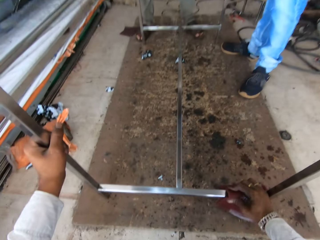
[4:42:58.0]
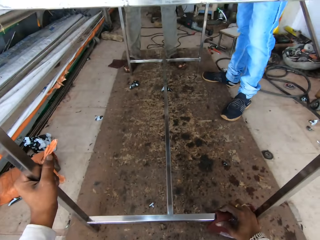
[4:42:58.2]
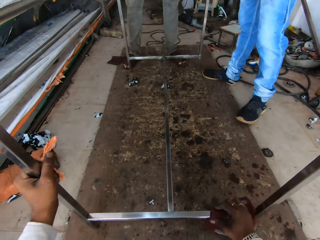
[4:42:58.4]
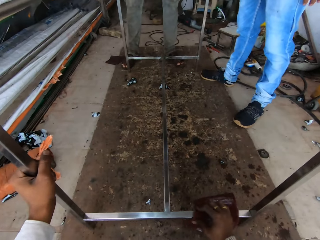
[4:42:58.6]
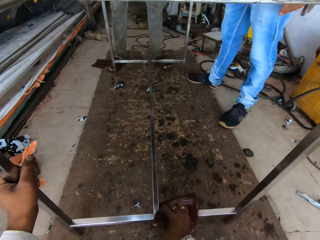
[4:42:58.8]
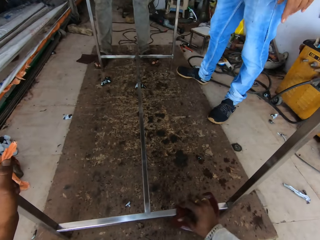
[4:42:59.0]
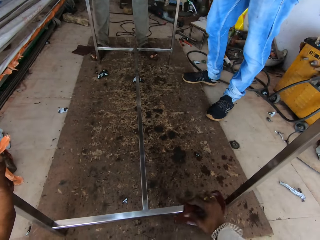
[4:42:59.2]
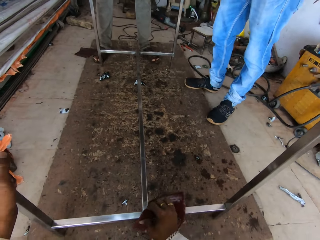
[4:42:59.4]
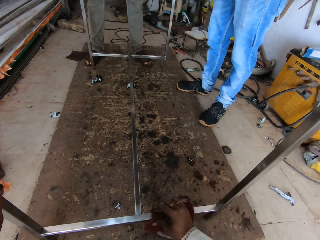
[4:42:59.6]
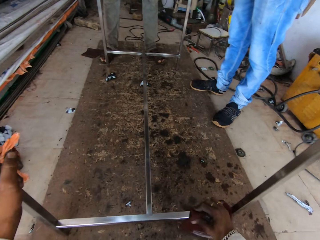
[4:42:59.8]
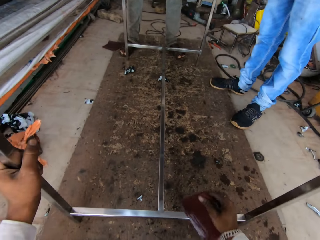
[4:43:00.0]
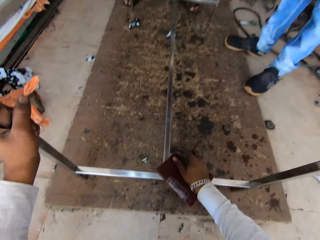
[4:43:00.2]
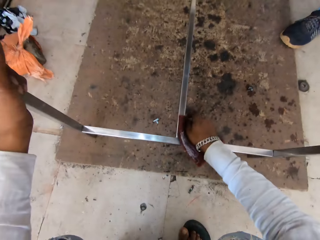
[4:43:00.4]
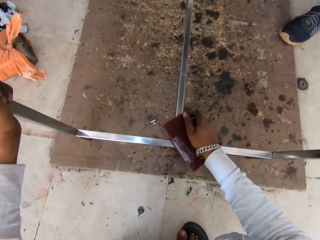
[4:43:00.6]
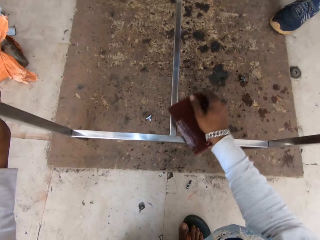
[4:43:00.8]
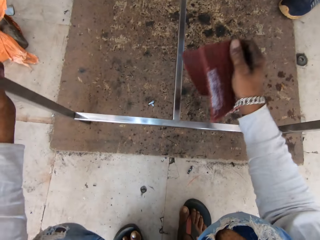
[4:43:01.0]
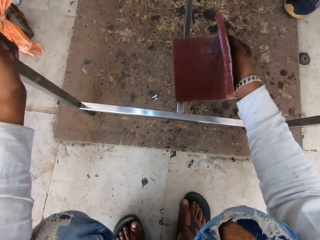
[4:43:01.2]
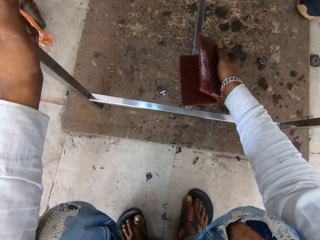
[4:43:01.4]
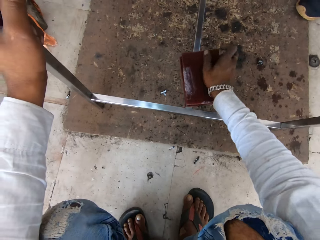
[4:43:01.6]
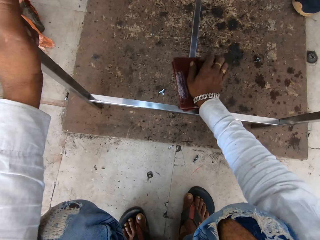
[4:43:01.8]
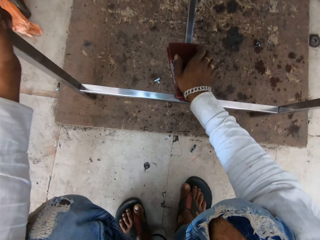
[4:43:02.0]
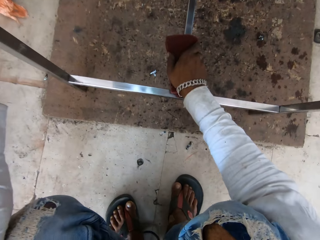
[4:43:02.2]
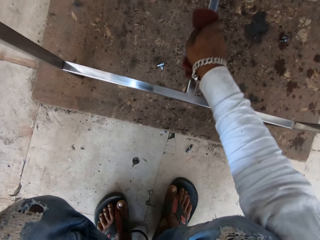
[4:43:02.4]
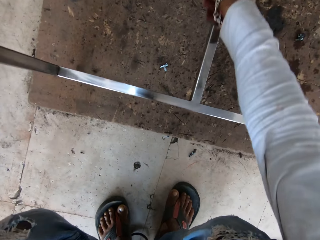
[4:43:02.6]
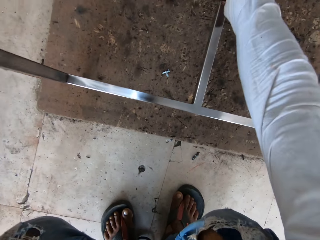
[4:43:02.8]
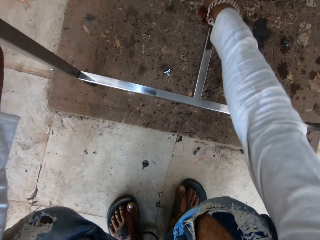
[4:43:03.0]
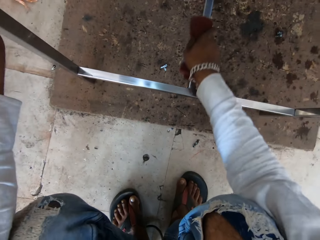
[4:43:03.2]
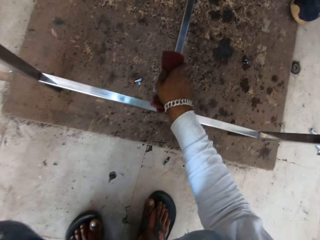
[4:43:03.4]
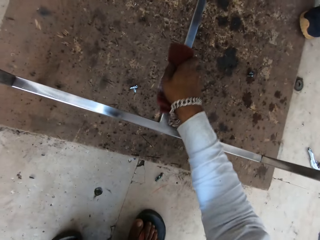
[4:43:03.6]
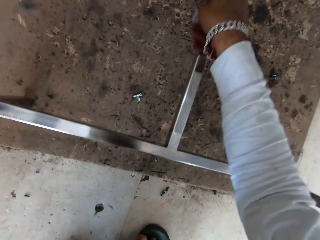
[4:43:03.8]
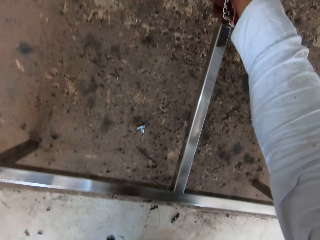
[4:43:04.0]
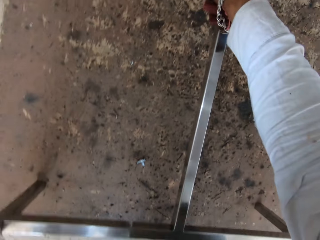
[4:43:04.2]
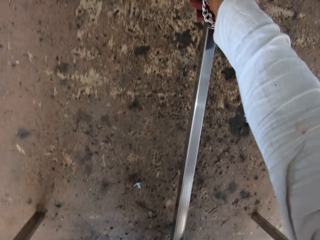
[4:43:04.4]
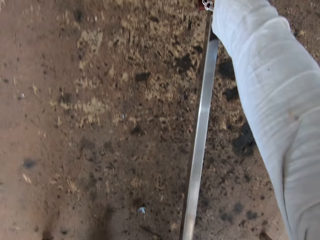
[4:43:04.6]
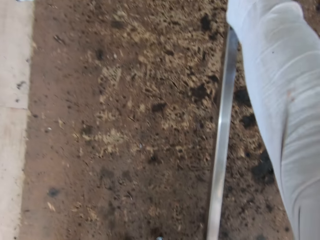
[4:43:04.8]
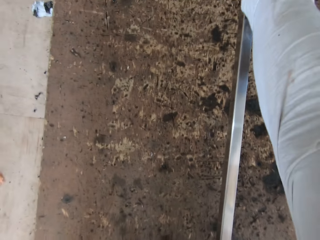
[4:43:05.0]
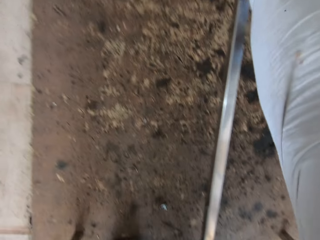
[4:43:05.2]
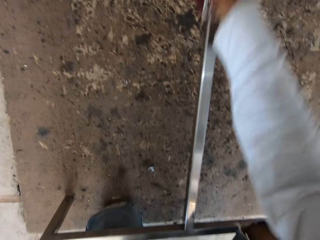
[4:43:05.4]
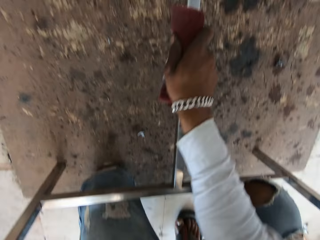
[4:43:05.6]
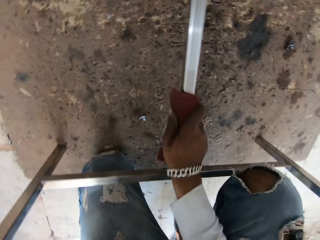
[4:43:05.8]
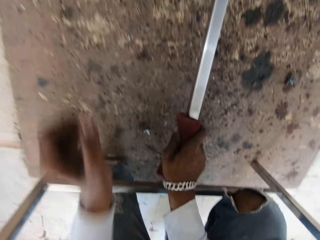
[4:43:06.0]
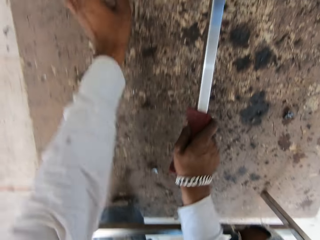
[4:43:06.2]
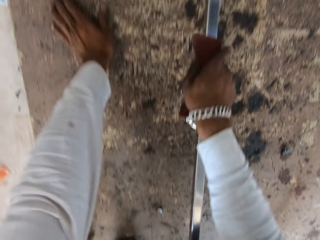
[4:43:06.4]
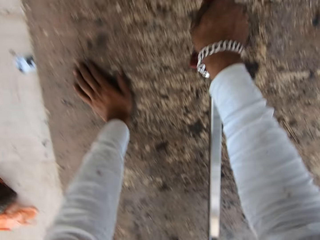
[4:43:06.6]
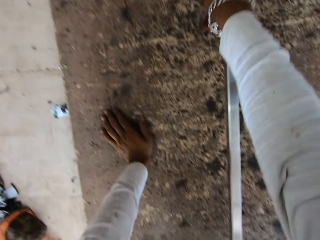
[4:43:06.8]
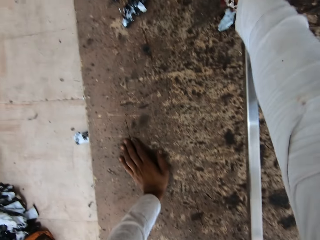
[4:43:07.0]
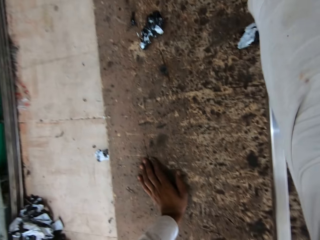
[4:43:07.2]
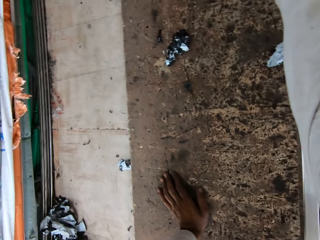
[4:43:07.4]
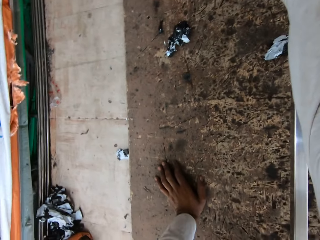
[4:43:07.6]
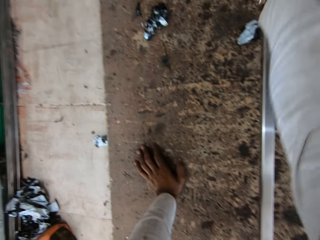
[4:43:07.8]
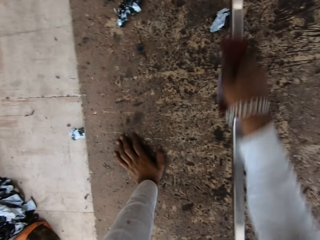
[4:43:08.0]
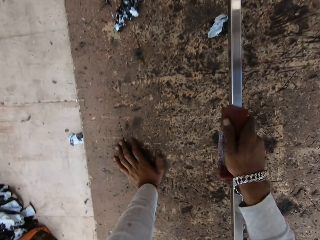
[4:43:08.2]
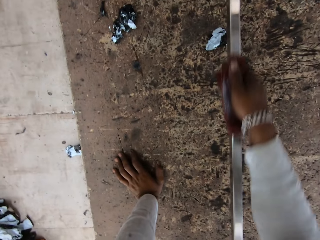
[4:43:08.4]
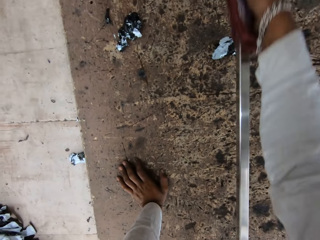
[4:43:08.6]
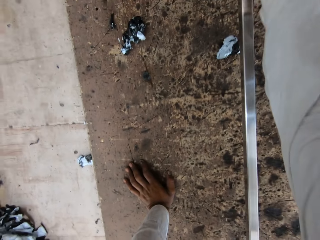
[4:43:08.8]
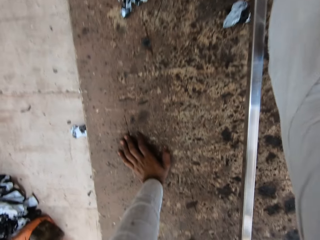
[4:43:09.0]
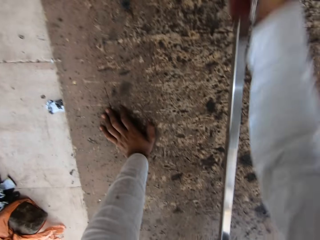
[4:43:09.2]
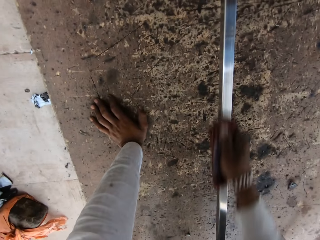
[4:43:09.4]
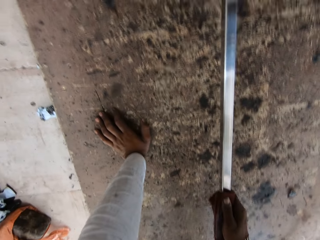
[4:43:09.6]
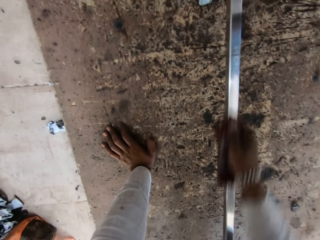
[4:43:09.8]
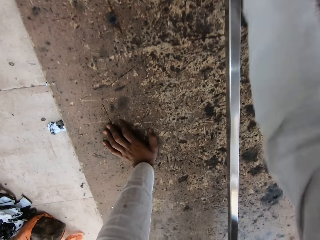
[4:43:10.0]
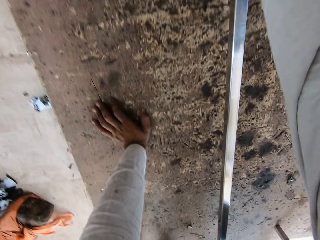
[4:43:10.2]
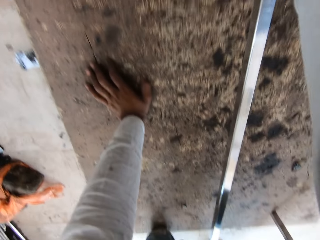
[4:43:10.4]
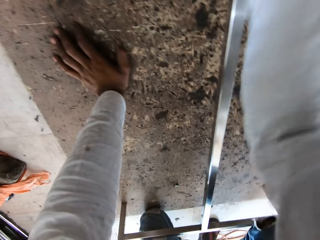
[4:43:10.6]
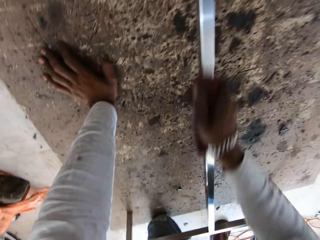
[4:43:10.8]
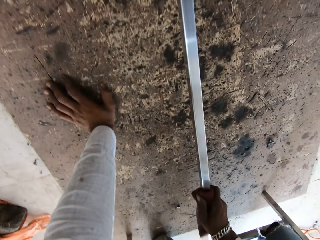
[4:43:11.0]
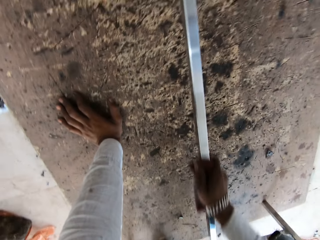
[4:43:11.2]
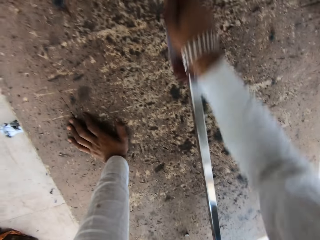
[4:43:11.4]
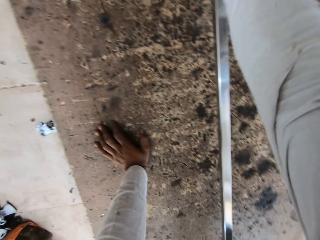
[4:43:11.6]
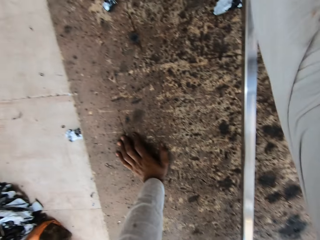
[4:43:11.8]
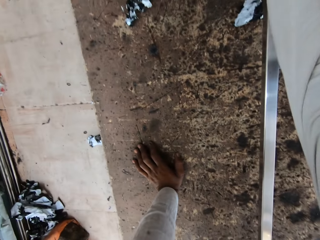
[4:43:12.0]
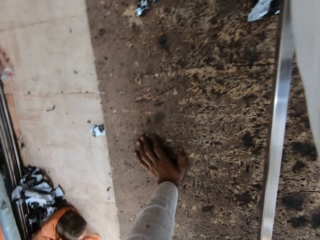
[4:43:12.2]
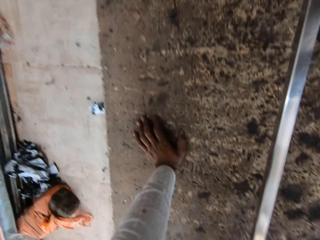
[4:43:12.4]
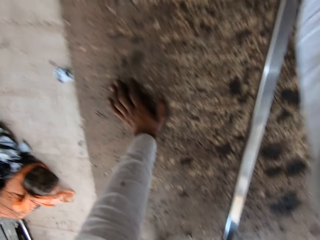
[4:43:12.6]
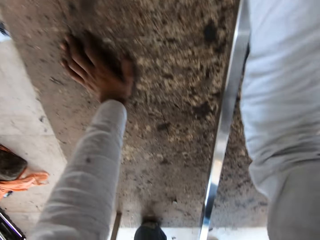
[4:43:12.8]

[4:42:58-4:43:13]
The camera wearer looks at the legs of a person. They hold a table leg with the left hand. They fold the scrub pad with the right hand. They scrub the stretcher of the metal table with the scrub in the right hand. They place the left hand on the floor. They scrub the stretcher of the metal table with the scrub in the right hand.

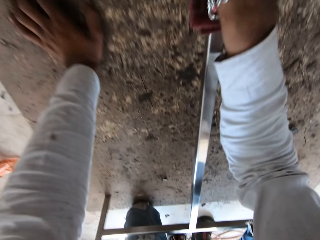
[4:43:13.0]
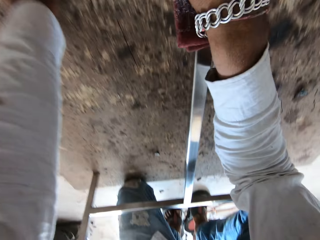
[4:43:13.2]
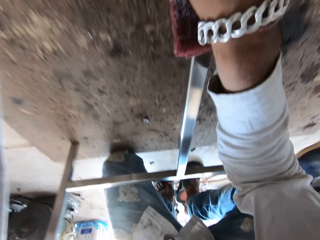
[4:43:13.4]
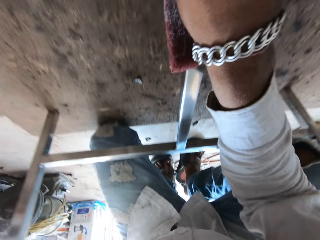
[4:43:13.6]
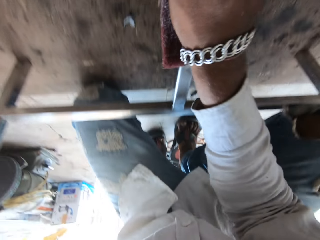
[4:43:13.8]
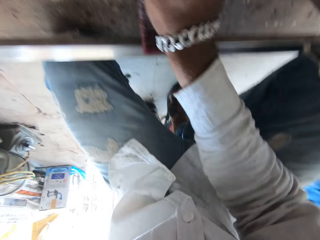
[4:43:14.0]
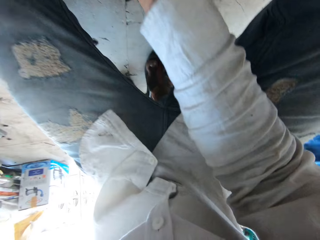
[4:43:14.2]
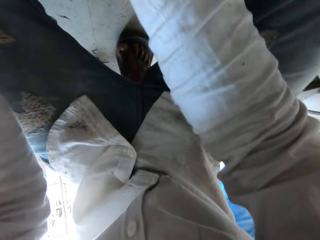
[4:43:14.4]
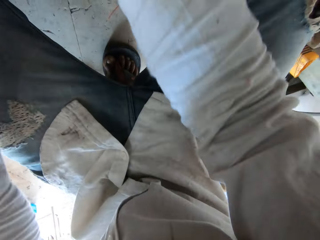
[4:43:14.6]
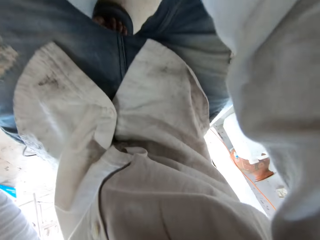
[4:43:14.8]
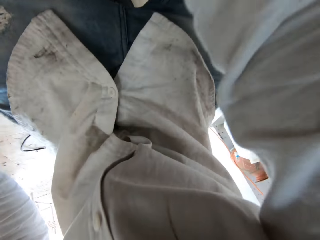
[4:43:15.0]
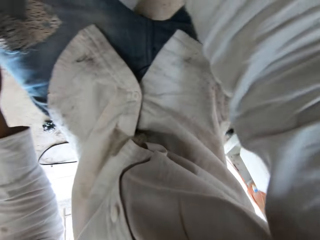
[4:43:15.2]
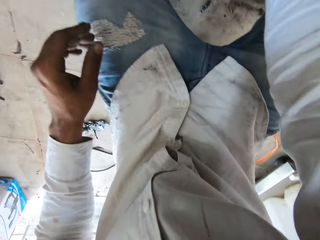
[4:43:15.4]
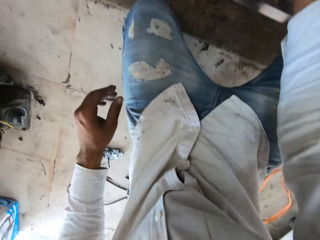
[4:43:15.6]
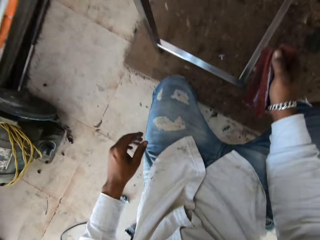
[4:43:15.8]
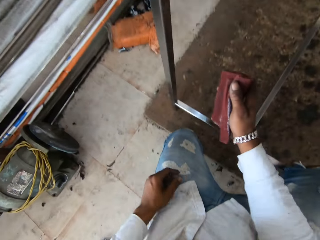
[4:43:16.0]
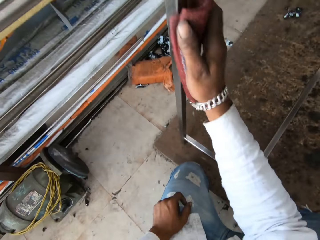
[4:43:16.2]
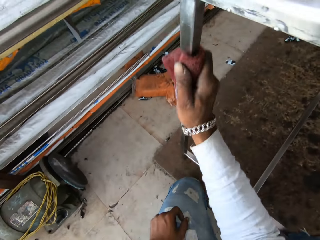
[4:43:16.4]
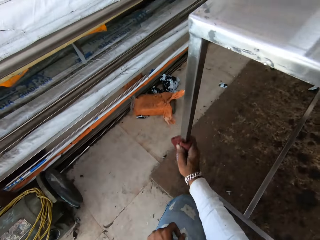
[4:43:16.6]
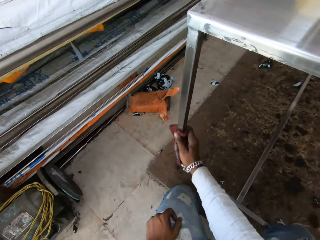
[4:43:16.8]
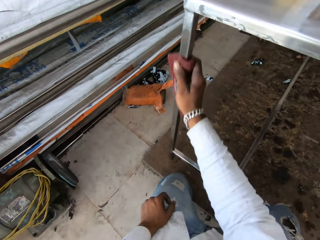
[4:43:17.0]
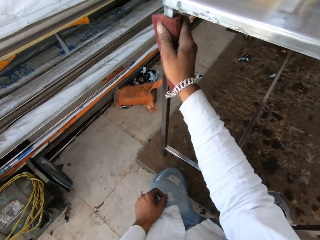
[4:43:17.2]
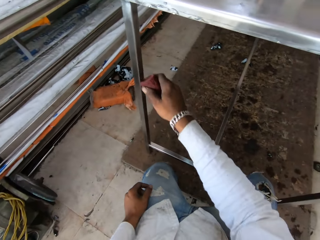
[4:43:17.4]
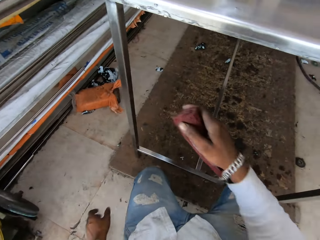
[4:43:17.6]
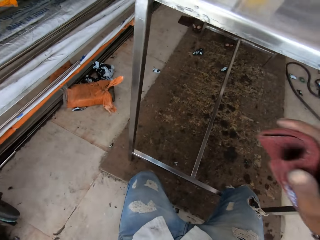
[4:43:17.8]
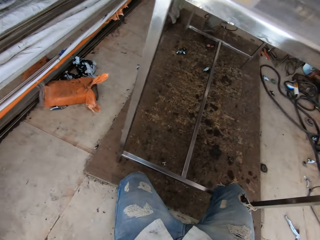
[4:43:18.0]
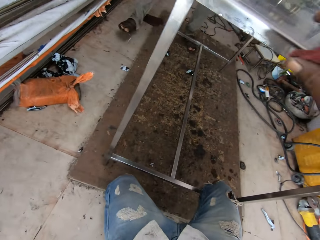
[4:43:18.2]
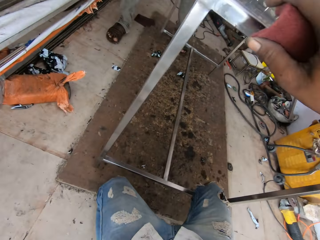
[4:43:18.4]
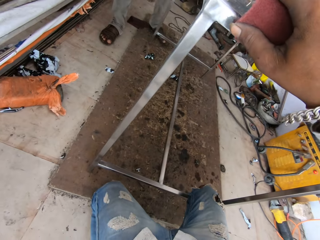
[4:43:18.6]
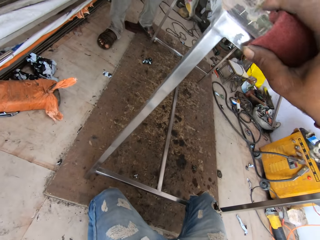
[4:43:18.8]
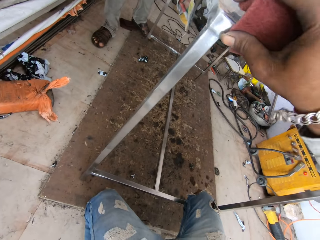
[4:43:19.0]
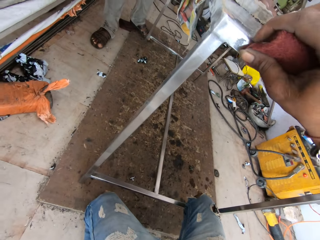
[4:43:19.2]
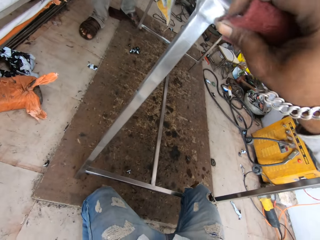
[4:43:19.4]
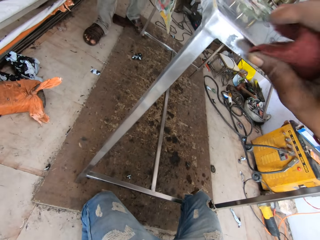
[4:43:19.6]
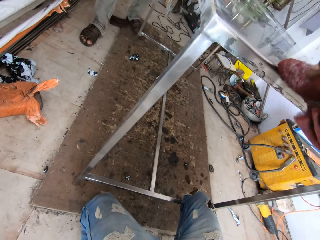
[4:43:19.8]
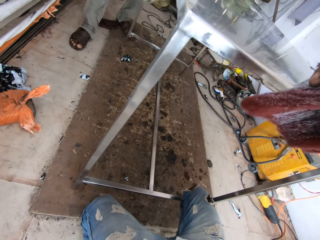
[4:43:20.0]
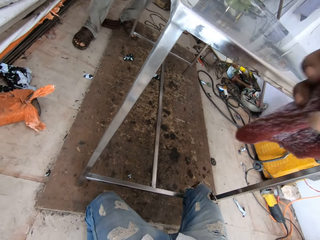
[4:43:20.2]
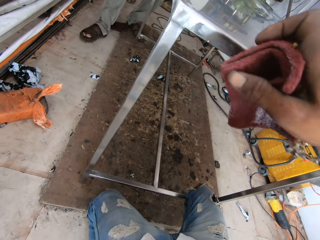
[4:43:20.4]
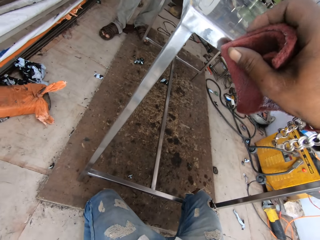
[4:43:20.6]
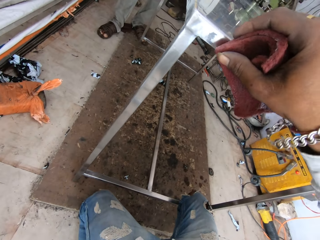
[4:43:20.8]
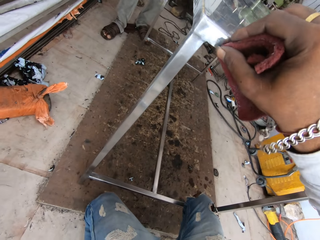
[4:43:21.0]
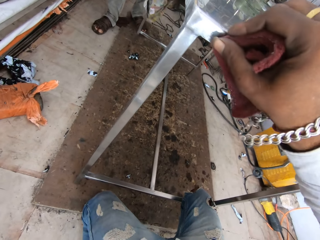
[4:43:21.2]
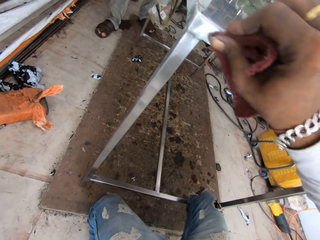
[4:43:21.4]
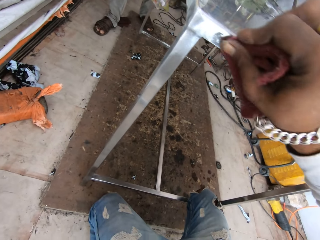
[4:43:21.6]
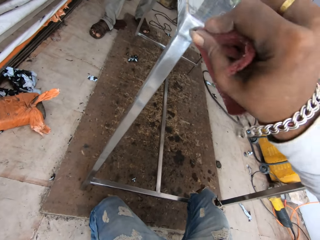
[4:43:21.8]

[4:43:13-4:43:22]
The camera wearer scrubs the leg of the metal table with the scrub in the right hand. They scrub the side of the metal table with the right hand.
